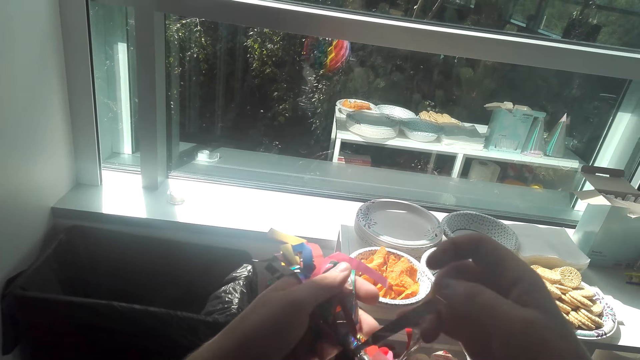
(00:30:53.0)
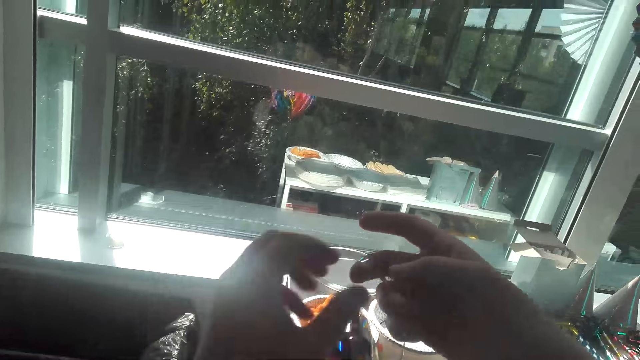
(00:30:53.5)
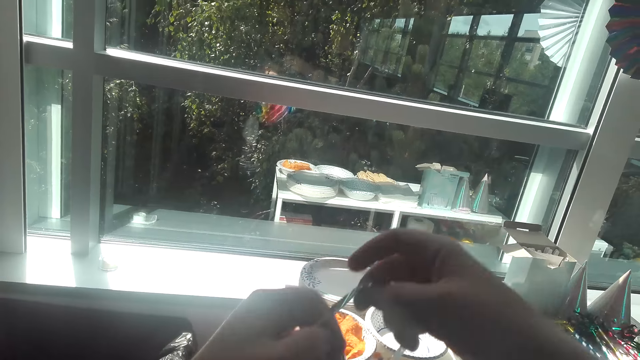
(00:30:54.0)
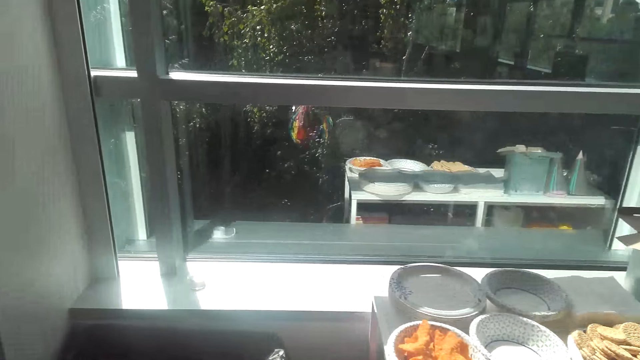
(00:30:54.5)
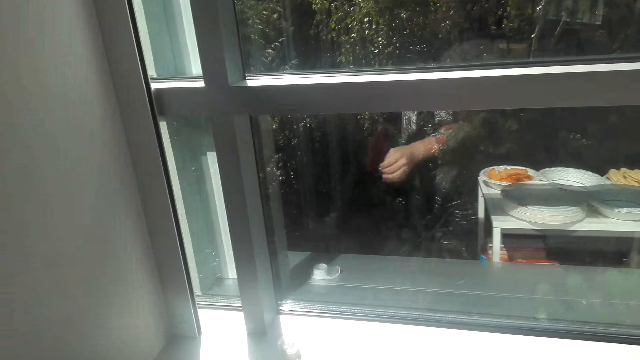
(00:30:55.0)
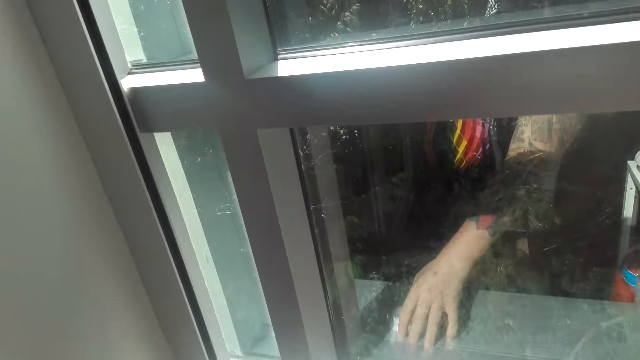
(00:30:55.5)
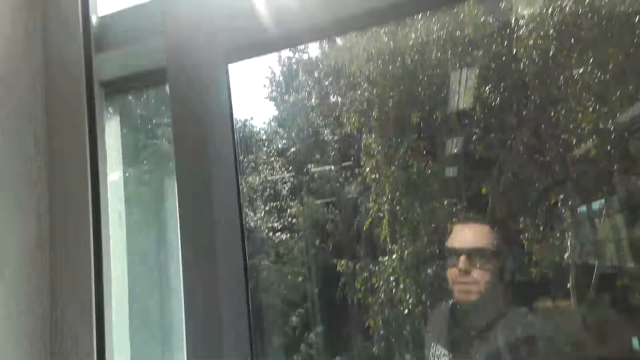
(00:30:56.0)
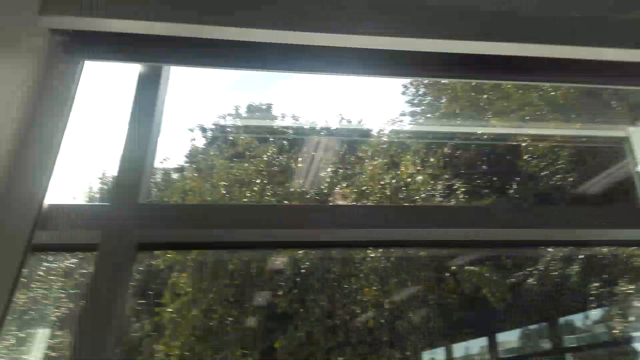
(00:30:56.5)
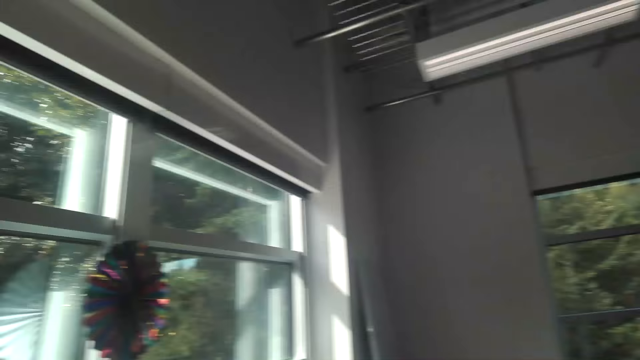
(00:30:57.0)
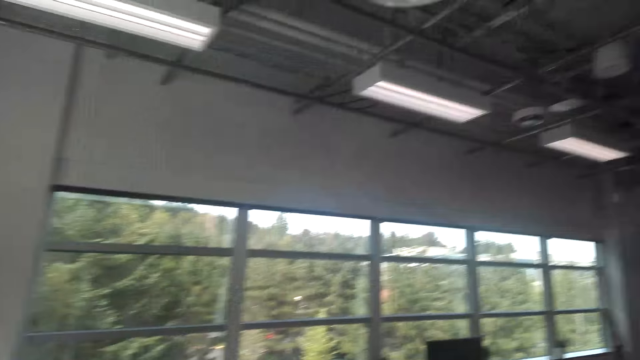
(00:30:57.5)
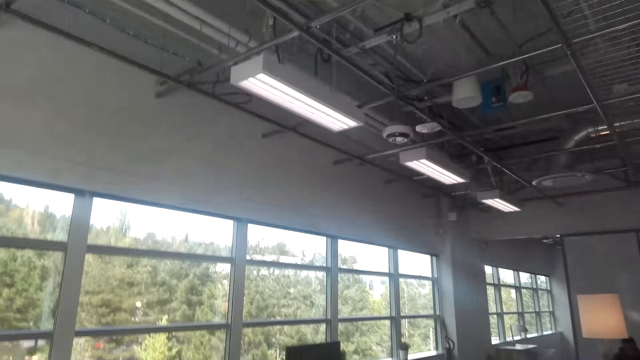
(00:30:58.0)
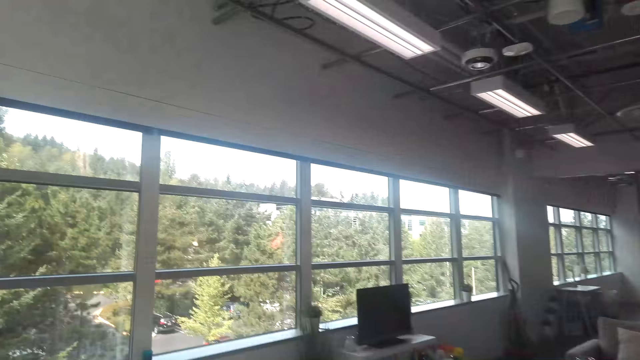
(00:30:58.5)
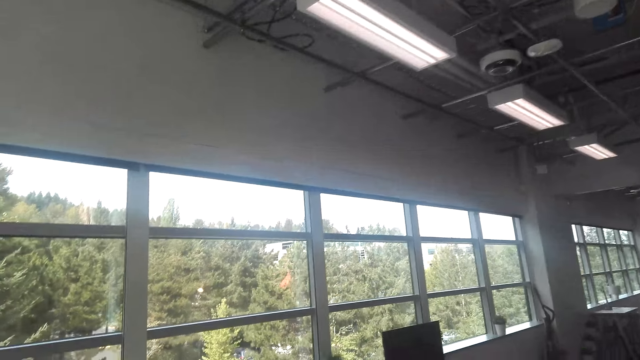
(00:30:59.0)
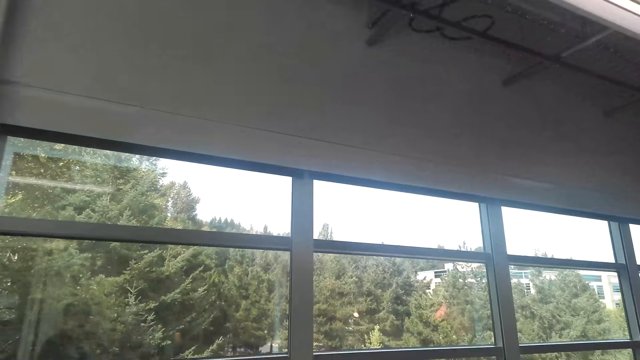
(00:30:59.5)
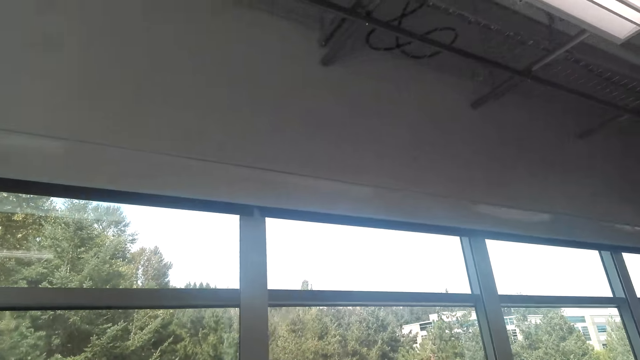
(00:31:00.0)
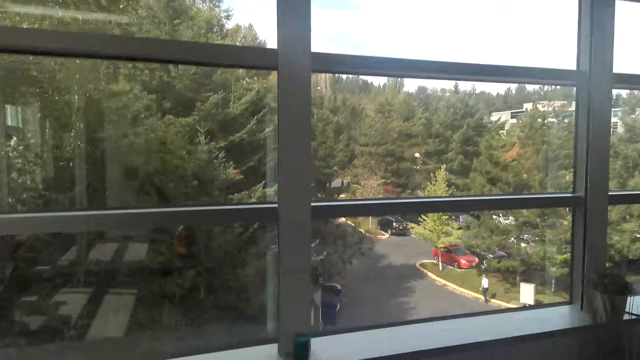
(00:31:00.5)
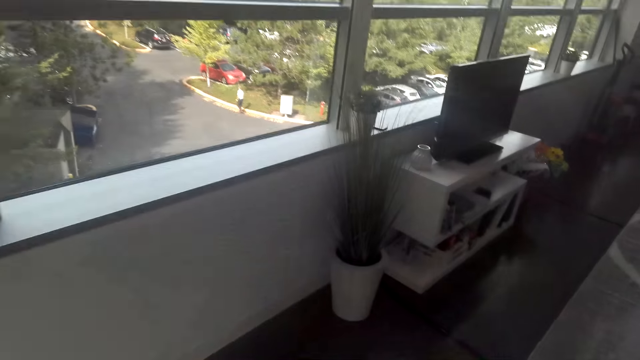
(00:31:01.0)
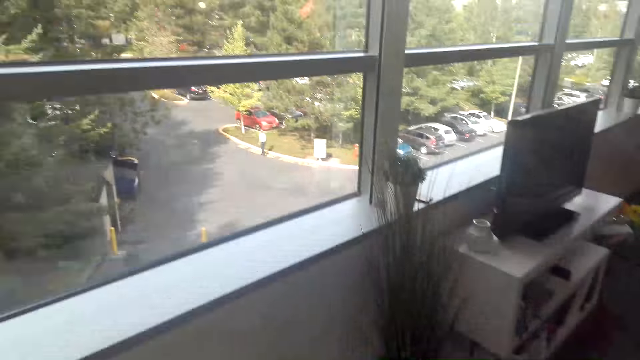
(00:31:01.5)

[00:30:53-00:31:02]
The camera wearer walks around the room. They pick up the tape from the wall.

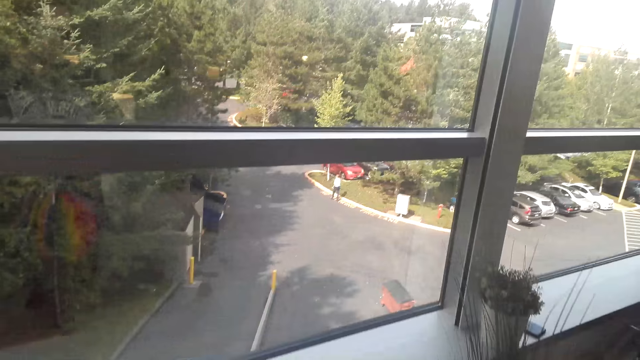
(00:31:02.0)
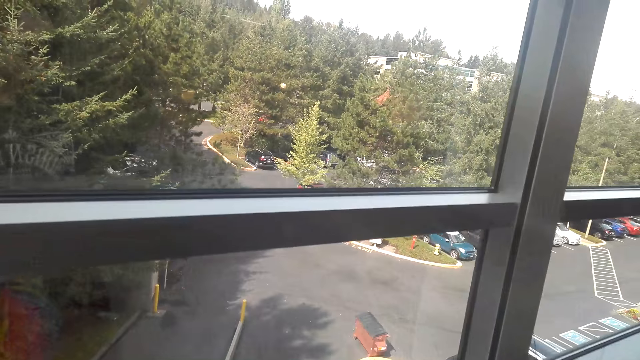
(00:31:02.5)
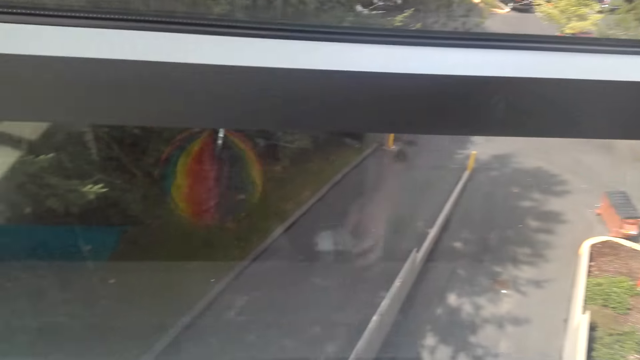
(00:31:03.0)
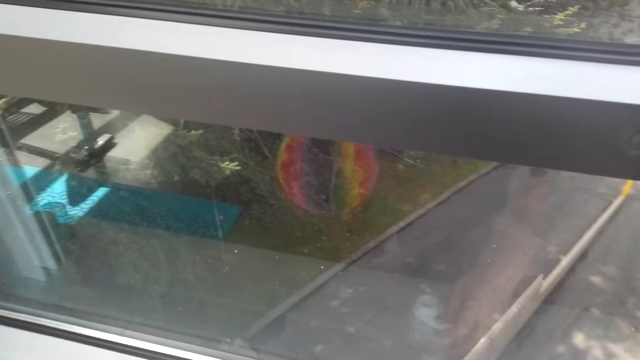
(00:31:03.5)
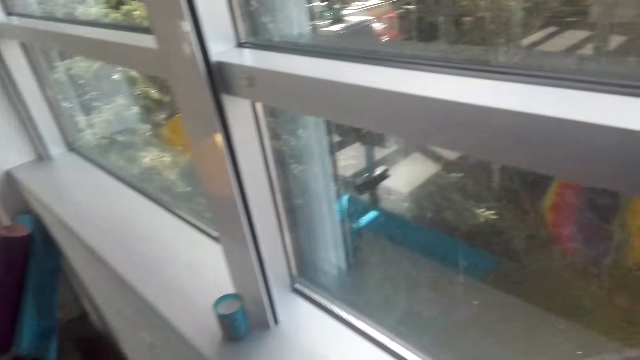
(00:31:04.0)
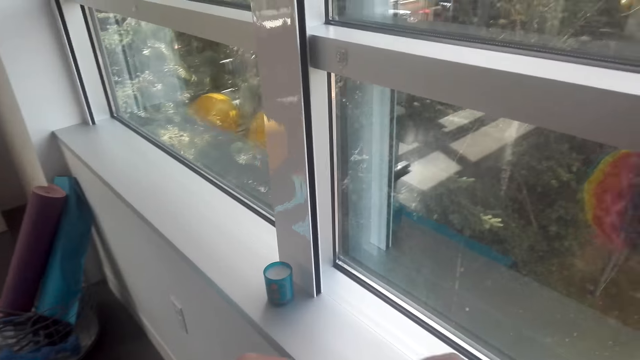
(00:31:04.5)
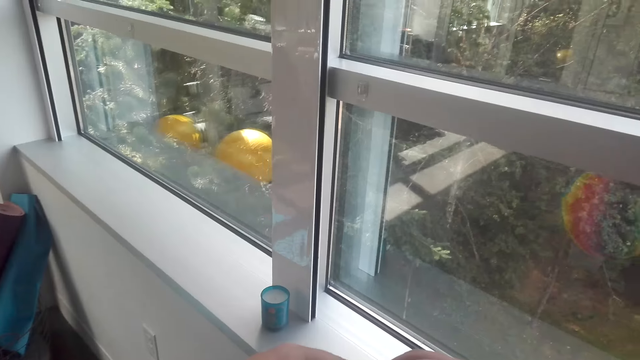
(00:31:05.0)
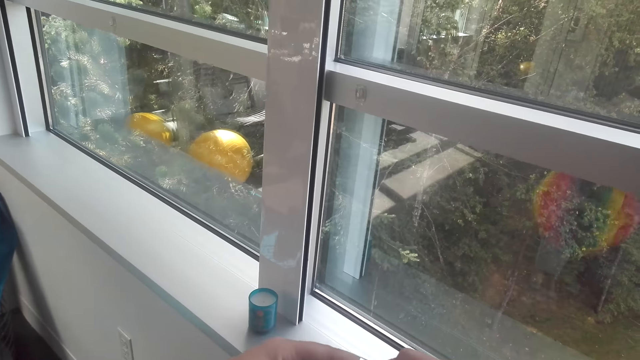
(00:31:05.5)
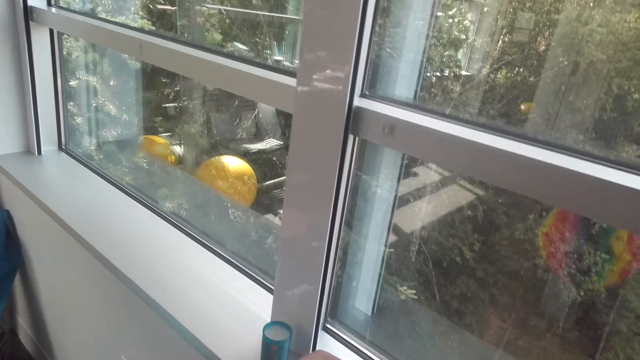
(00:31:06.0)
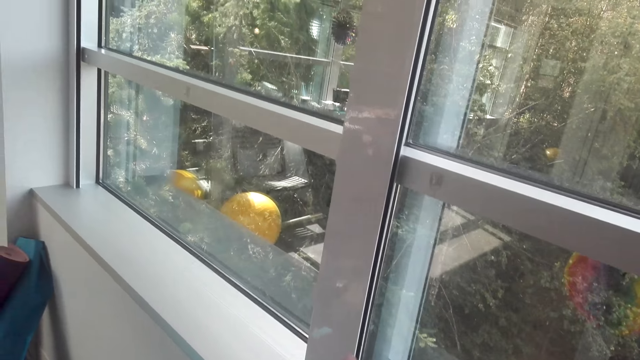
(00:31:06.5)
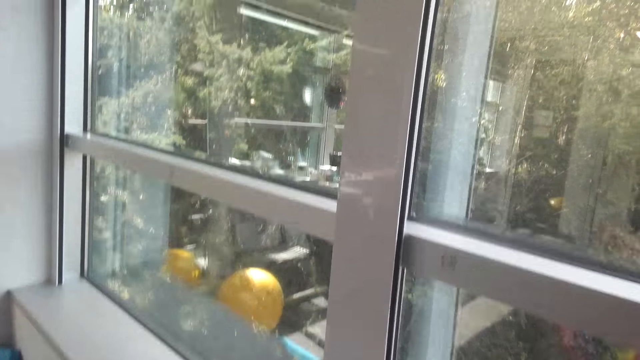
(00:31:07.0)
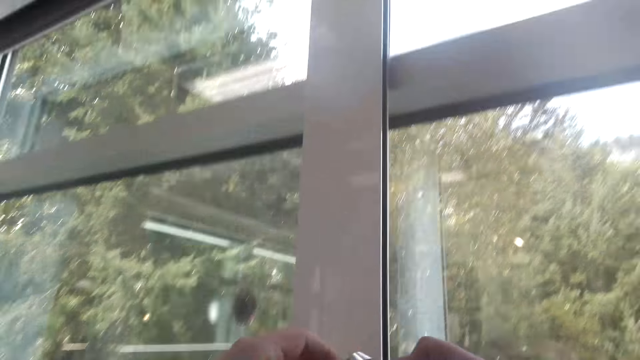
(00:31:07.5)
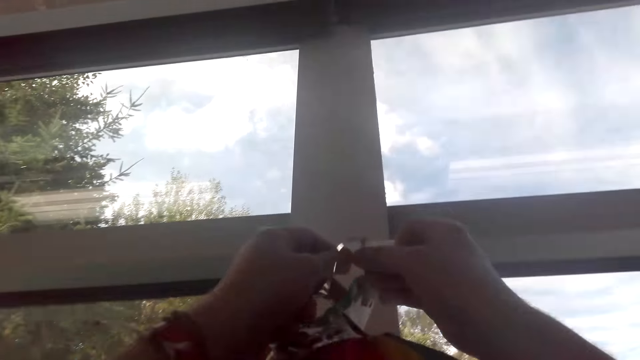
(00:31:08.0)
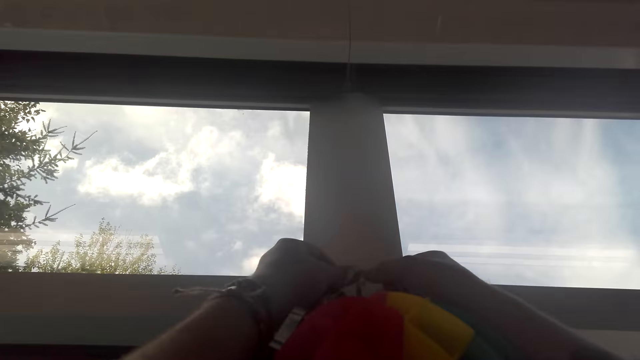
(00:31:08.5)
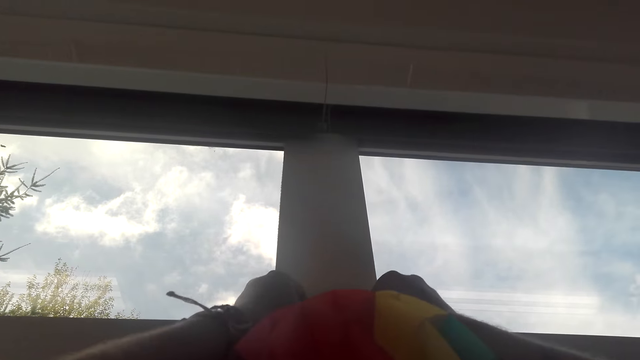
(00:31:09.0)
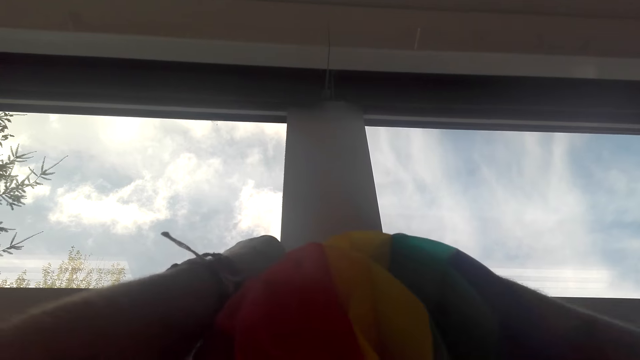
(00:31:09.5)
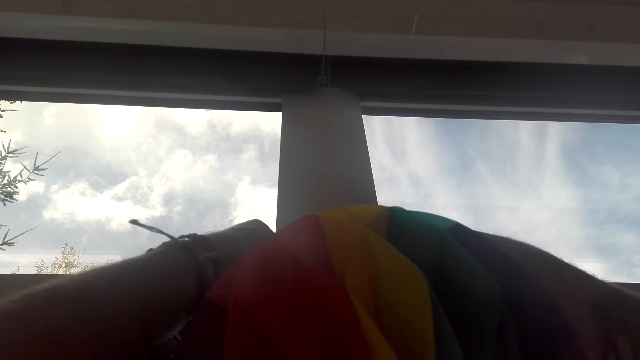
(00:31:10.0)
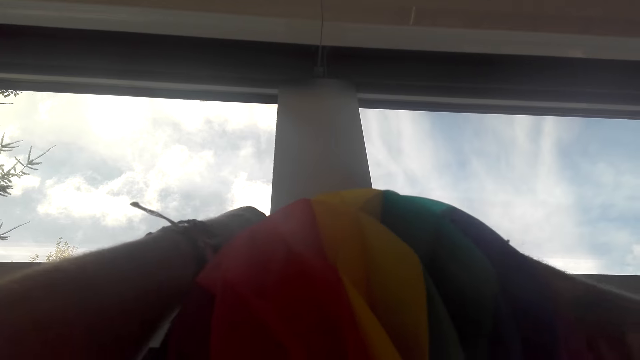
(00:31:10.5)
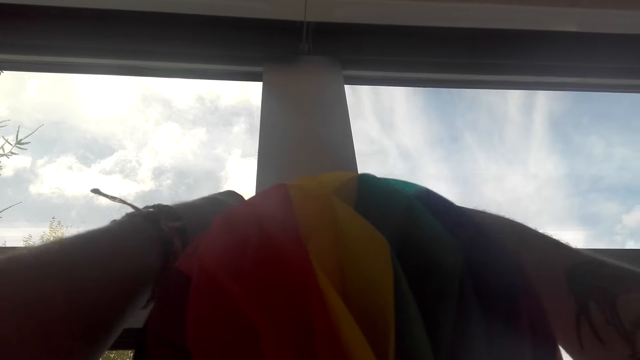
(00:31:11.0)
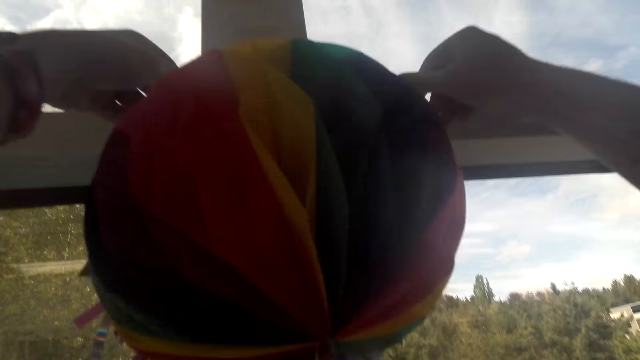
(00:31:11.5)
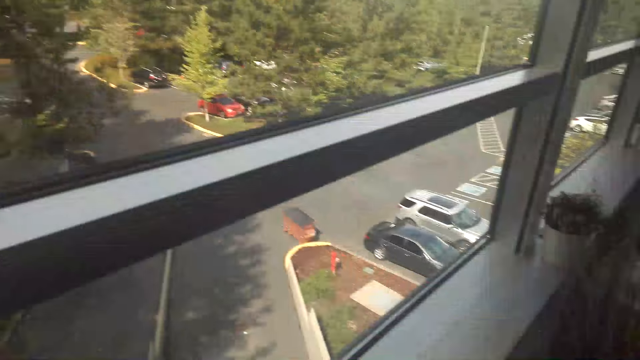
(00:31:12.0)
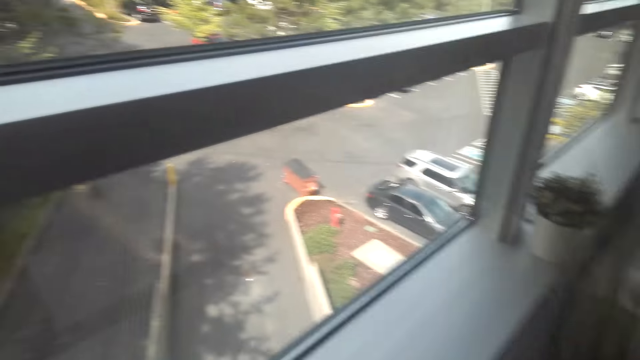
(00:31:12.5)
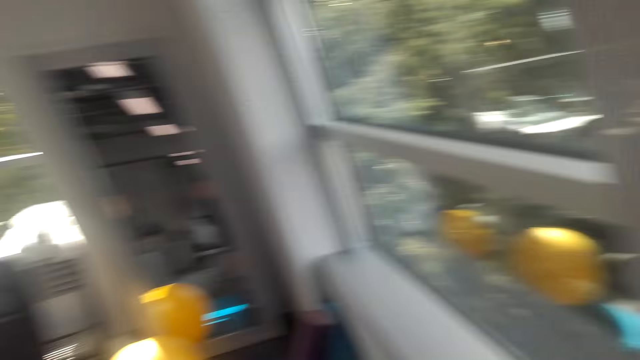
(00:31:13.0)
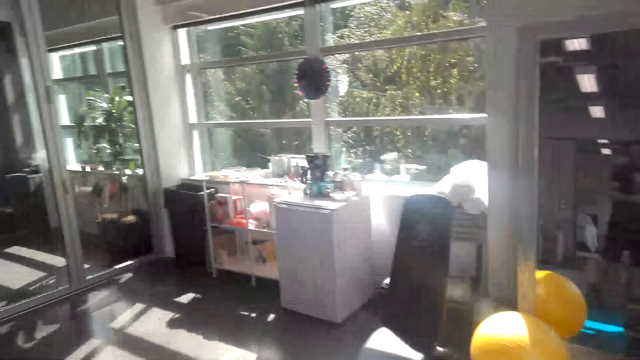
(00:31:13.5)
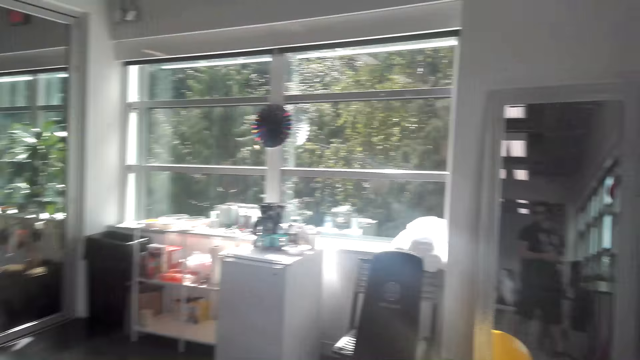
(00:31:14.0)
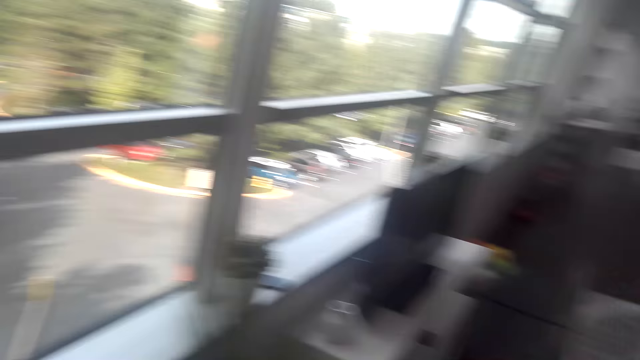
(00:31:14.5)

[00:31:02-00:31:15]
The camera wearer places the tape on the wall. They lift up the hand. They walk around the room. They hang the decorative ribbon on the window frame. They fix the tape to the decoration. They walk around the room.
